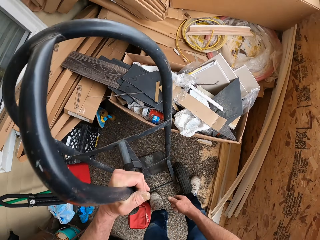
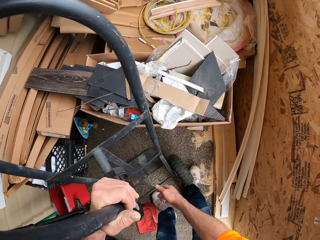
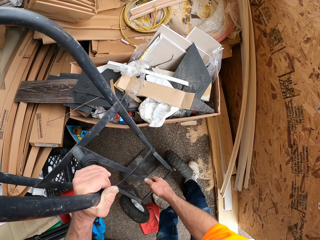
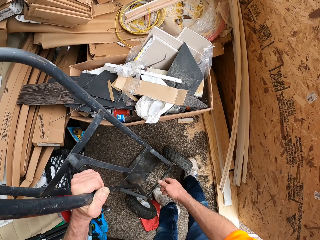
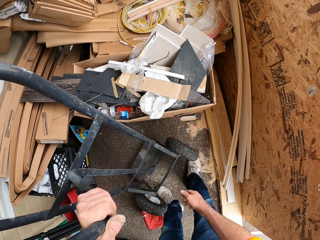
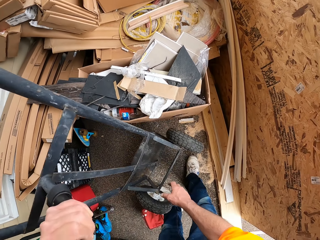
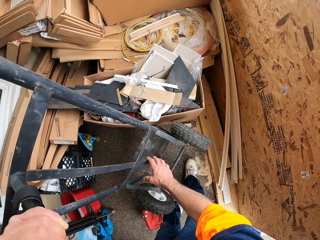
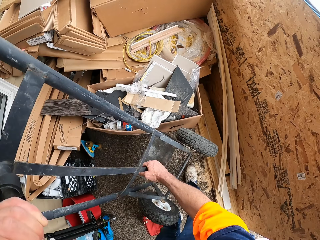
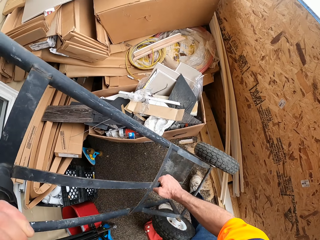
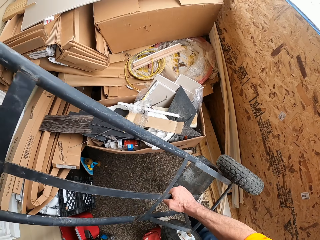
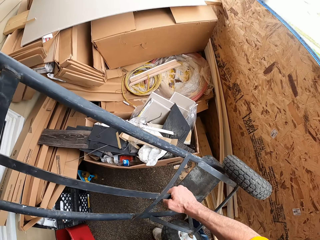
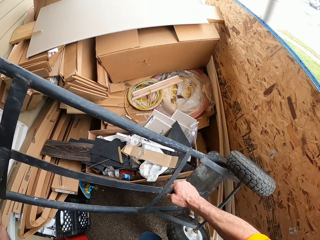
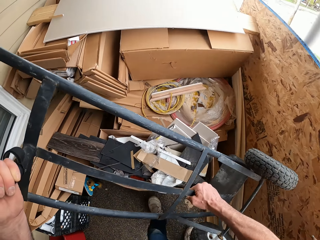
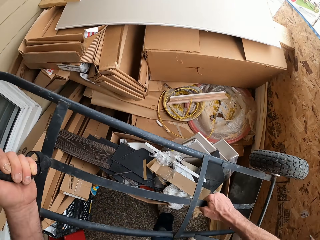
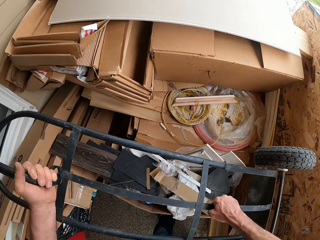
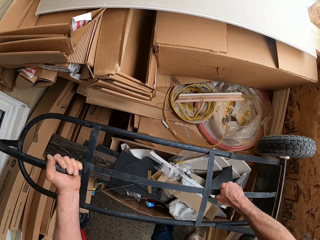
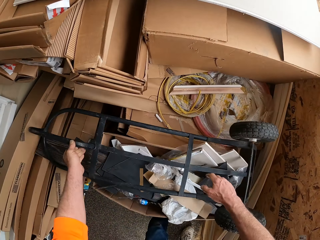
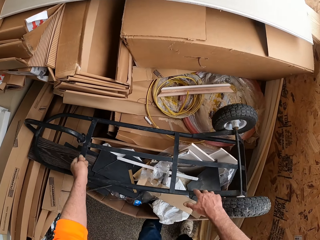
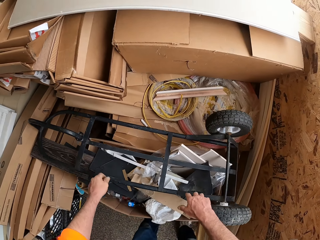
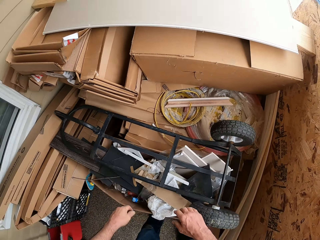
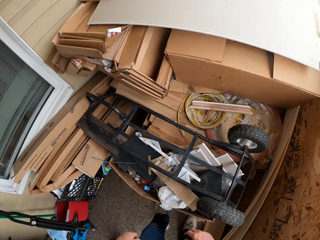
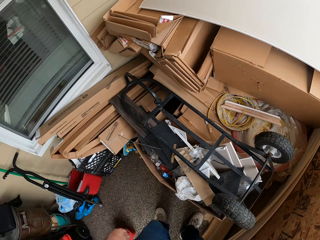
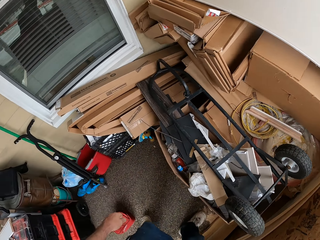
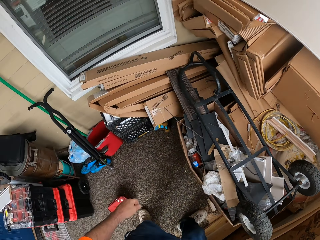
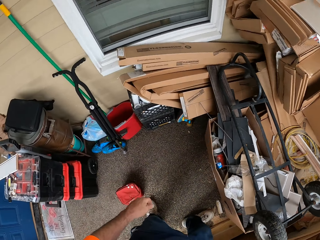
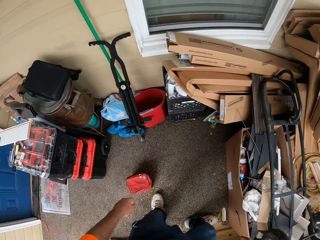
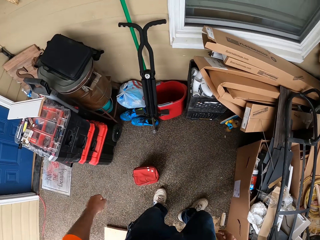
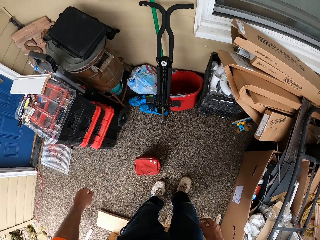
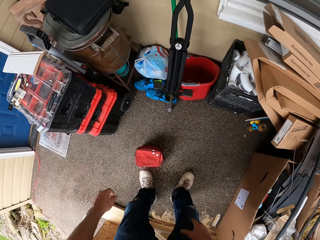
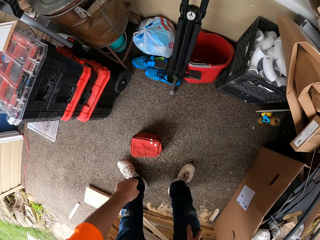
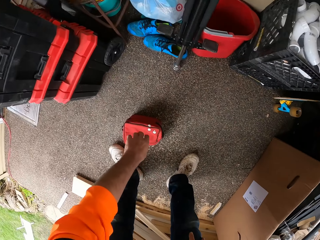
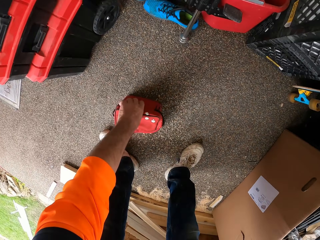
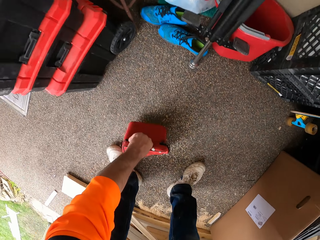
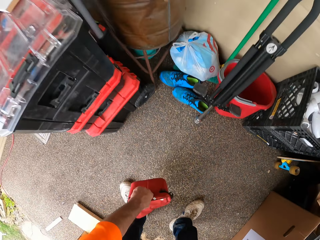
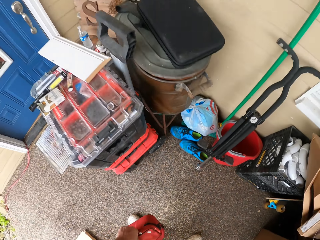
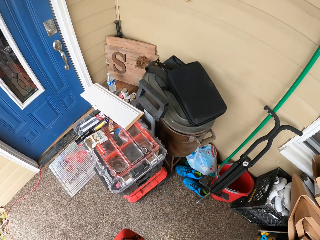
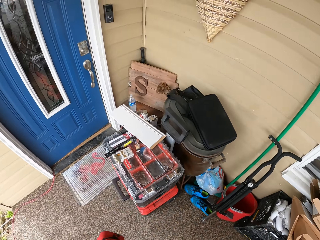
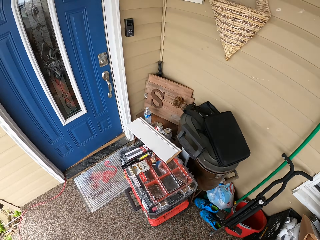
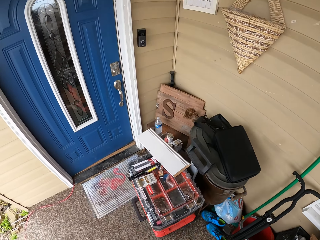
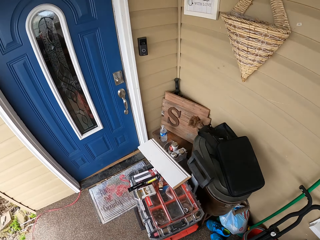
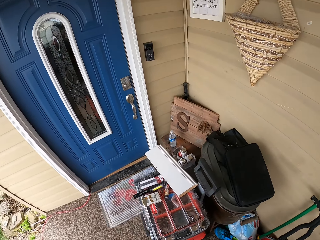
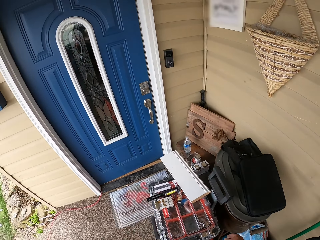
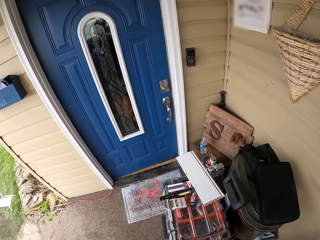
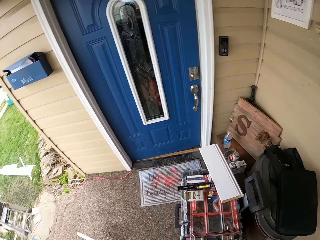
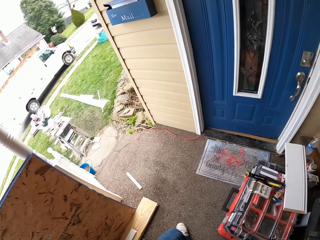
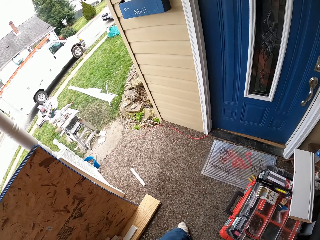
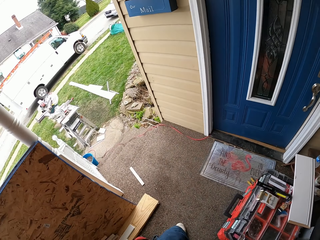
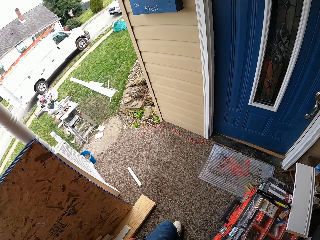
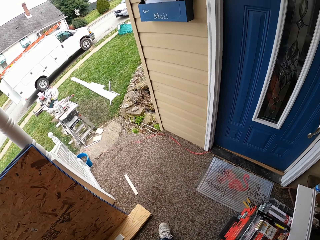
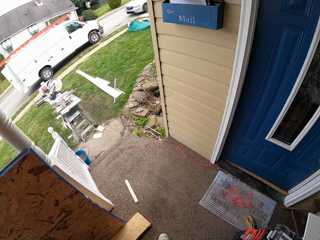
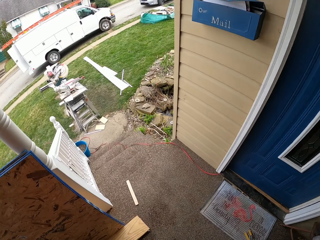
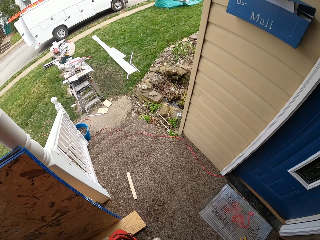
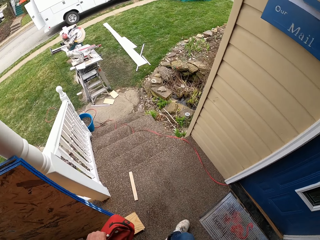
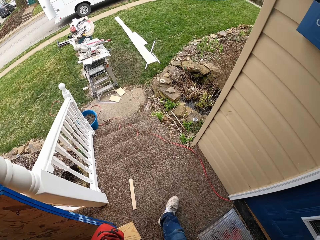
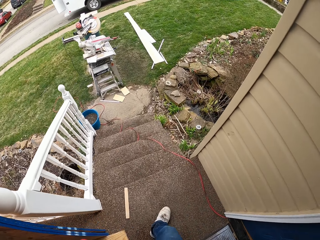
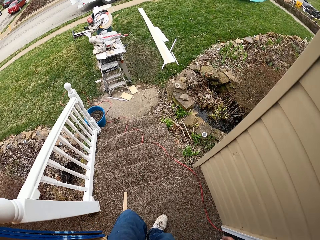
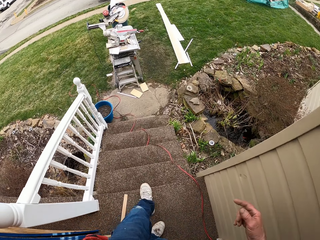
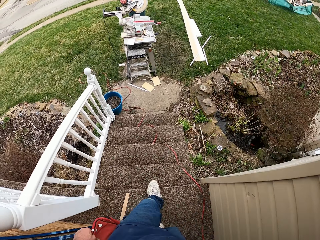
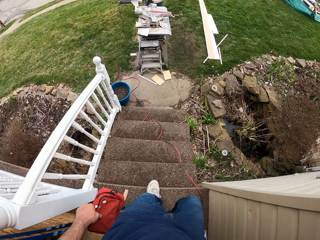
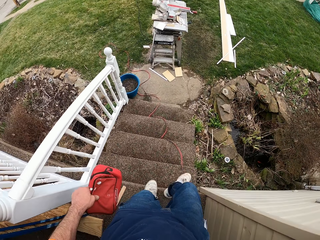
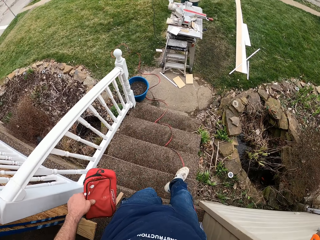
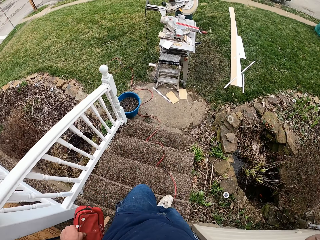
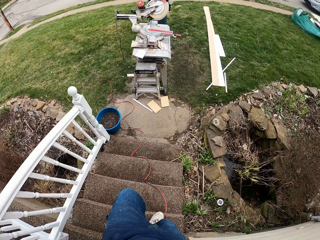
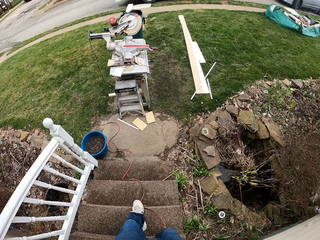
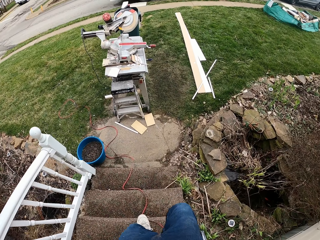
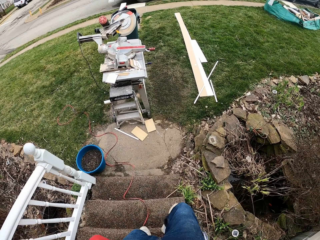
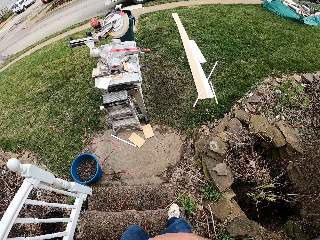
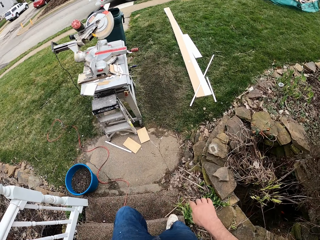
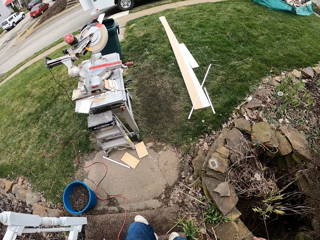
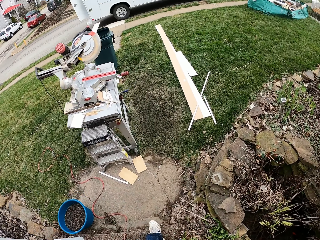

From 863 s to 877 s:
The camera wearer drops a sack truck on top of a box with both hands. He picks up a tool bag from the floor with his left hand. He walks out of a room. He walks down the stairs.

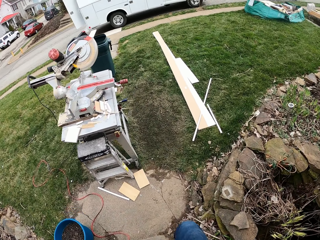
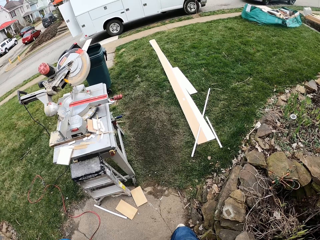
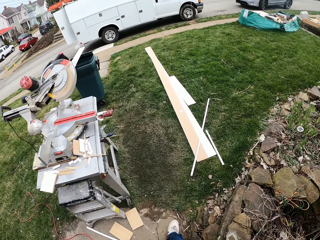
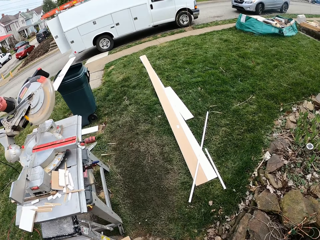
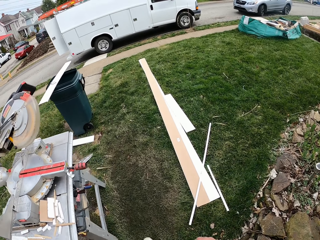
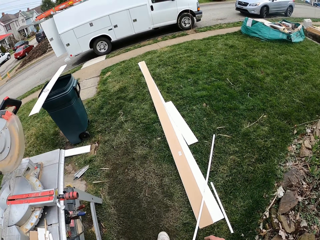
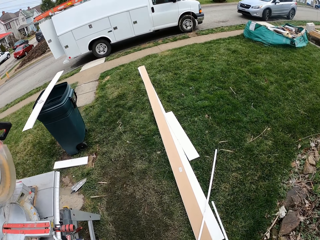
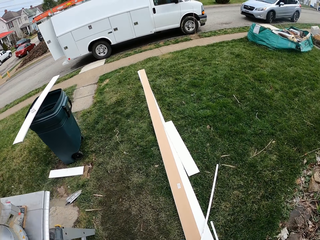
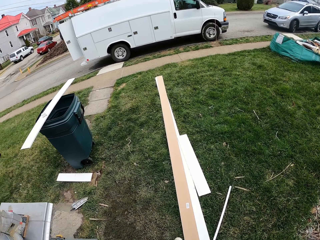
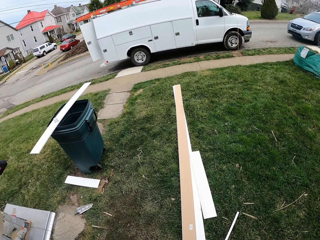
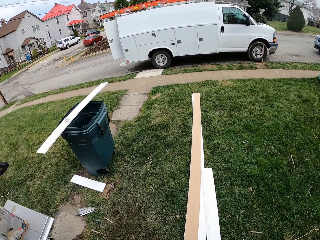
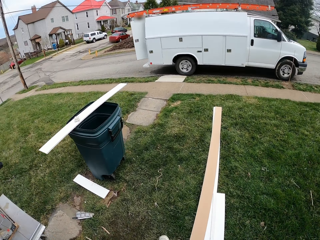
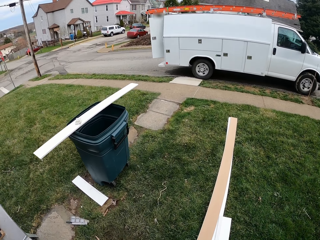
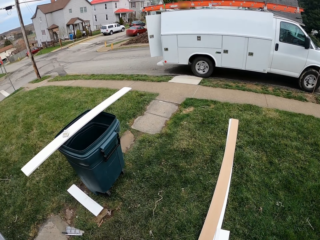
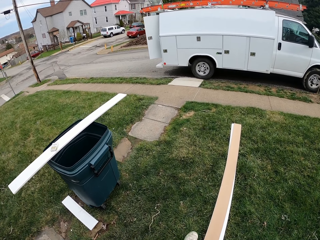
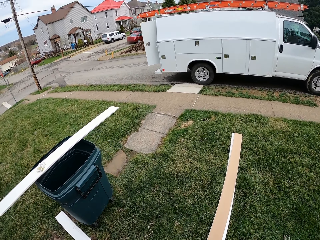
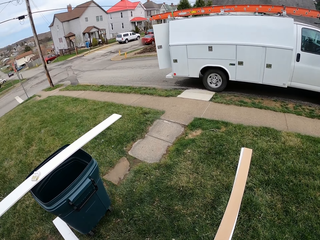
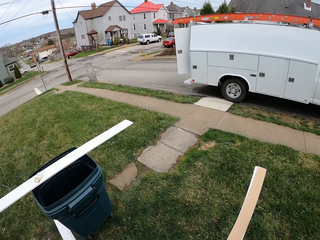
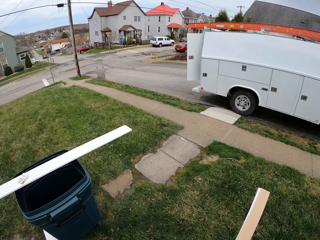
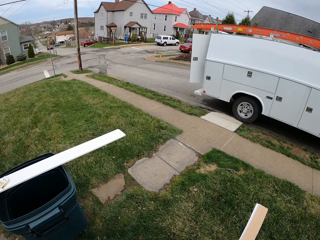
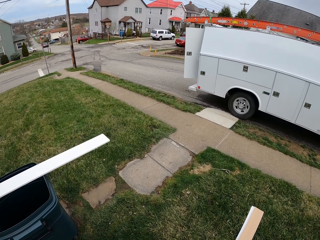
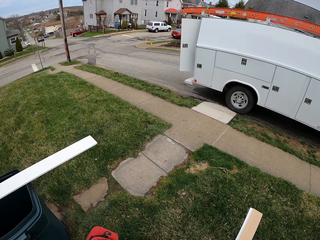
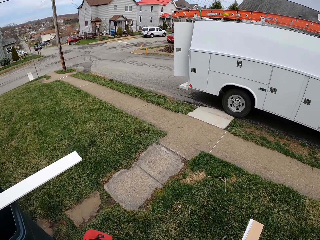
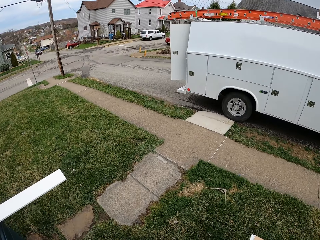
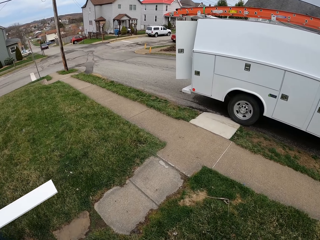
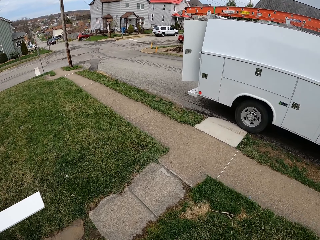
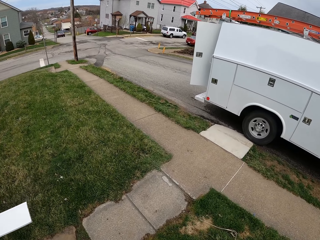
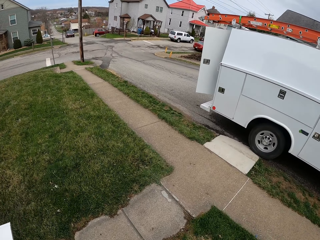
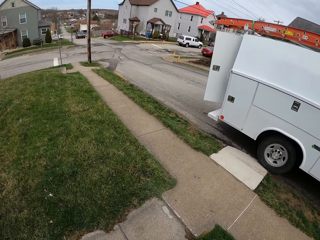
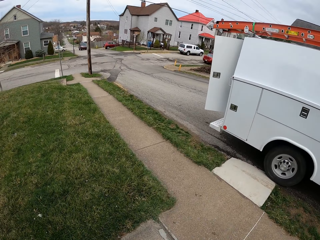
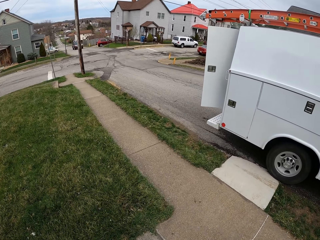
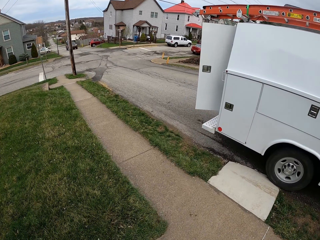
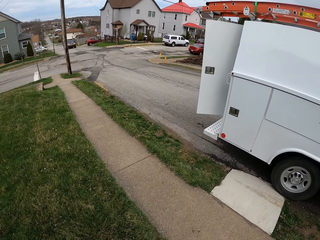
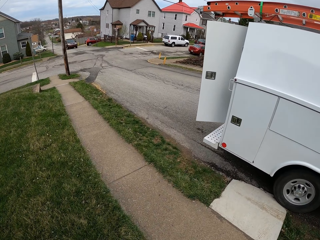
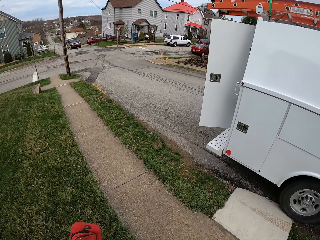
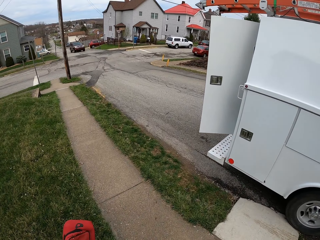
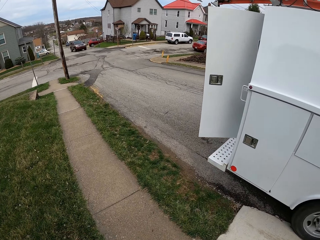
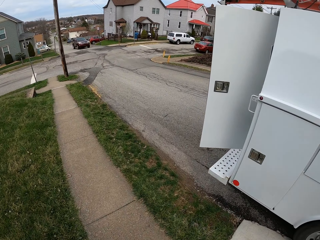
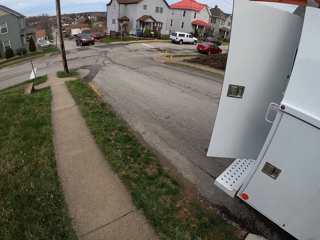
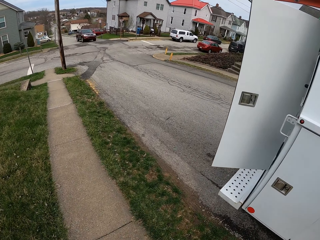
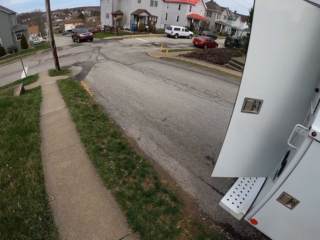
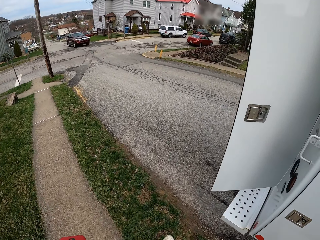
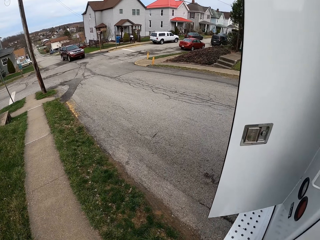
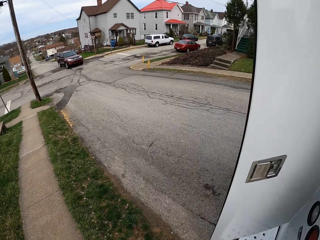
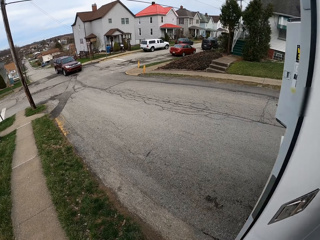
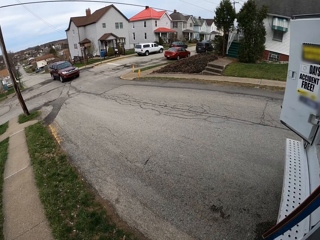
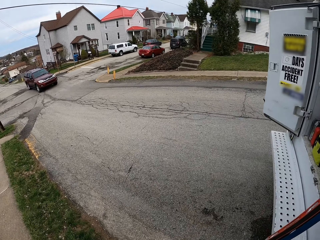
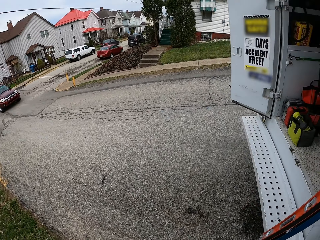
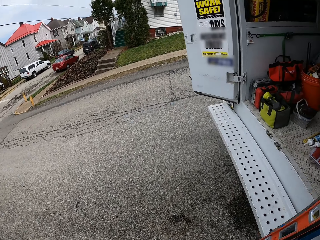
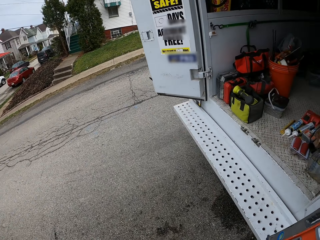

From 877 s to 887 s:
The camera wearer walks towards a van.
